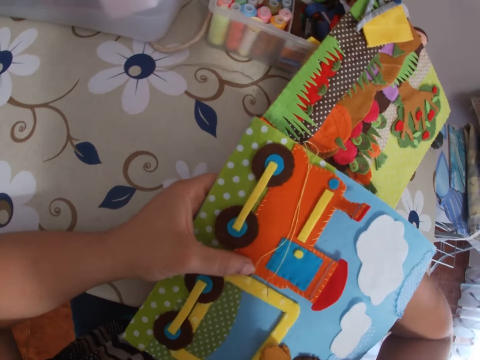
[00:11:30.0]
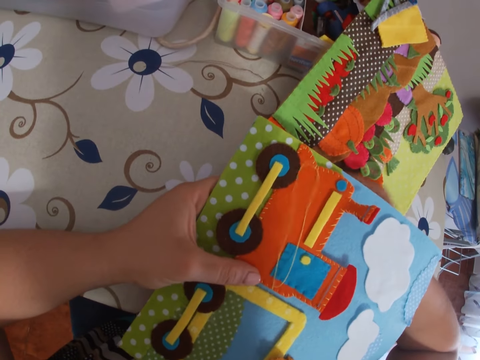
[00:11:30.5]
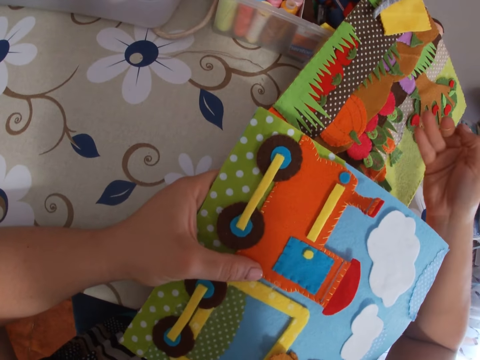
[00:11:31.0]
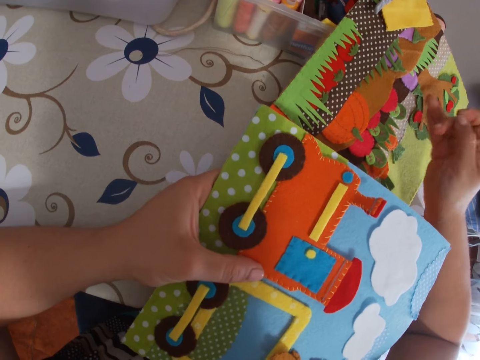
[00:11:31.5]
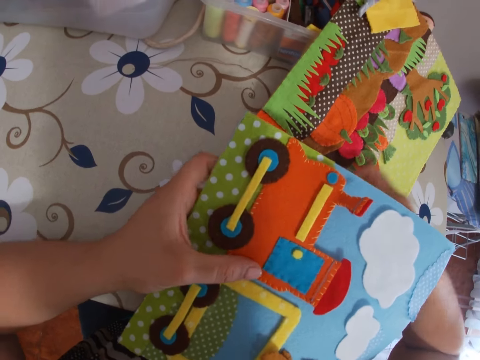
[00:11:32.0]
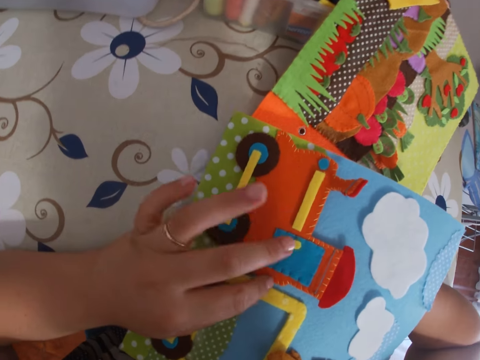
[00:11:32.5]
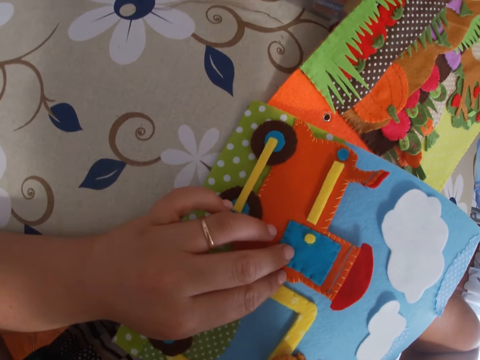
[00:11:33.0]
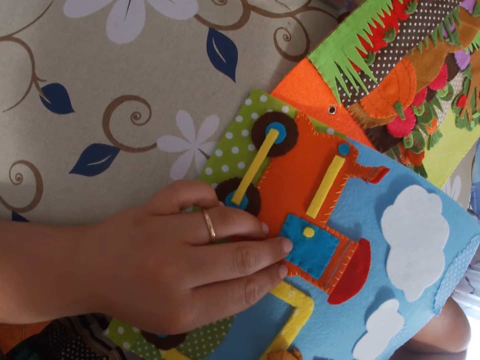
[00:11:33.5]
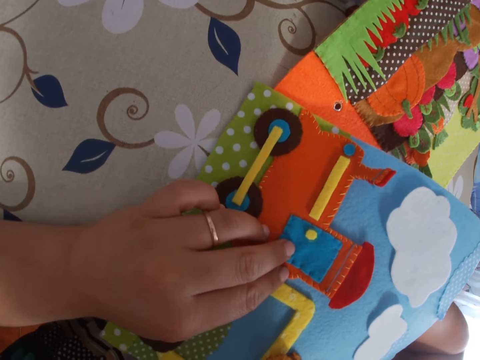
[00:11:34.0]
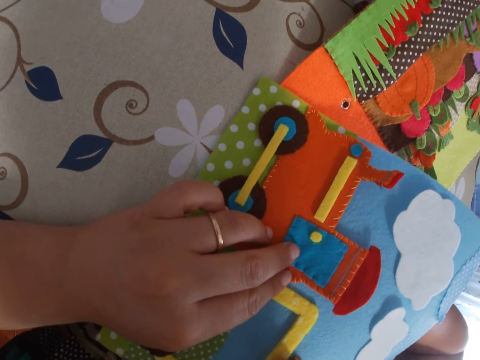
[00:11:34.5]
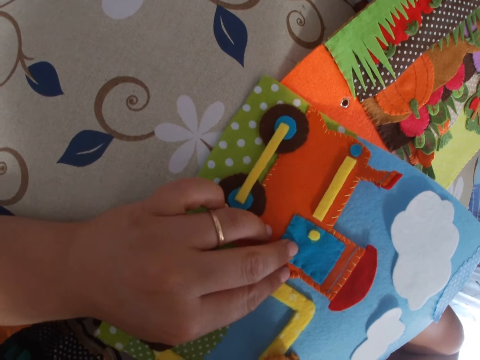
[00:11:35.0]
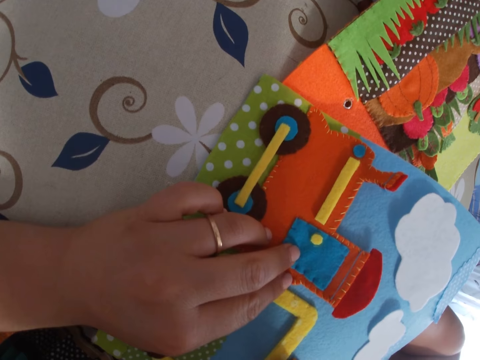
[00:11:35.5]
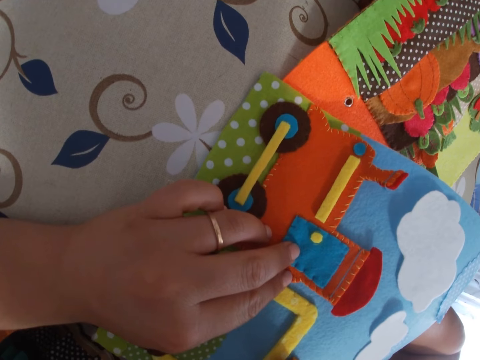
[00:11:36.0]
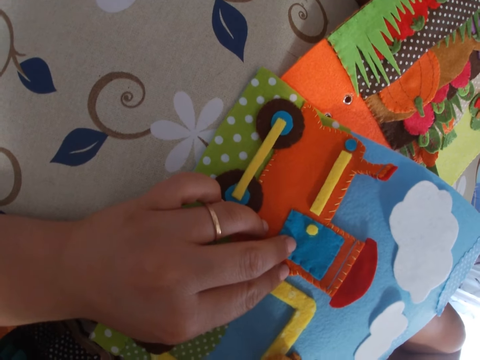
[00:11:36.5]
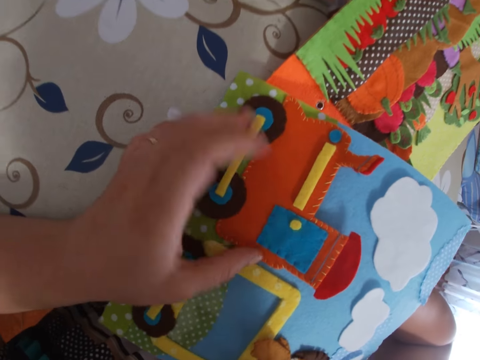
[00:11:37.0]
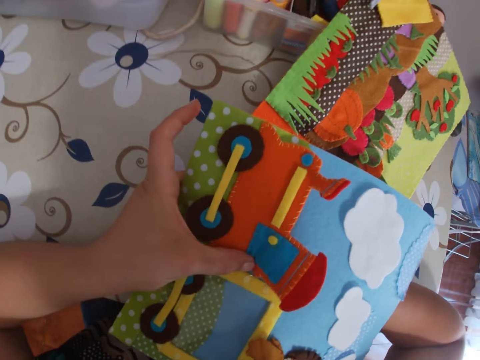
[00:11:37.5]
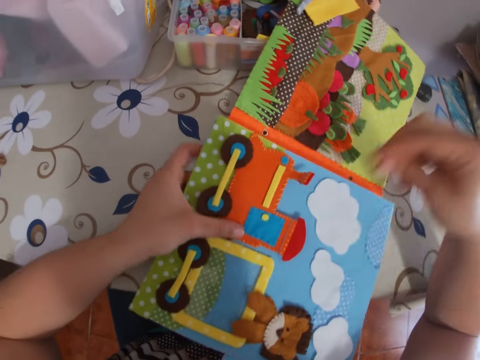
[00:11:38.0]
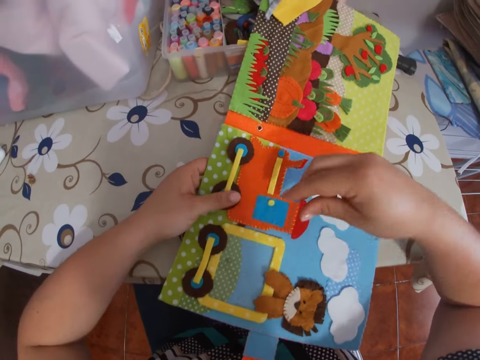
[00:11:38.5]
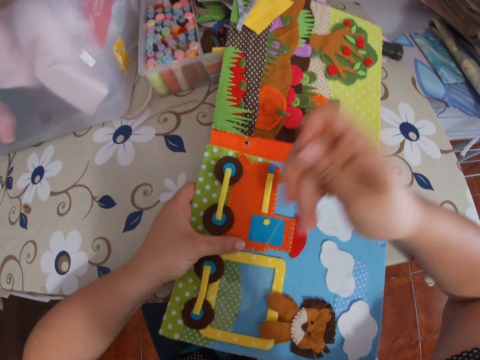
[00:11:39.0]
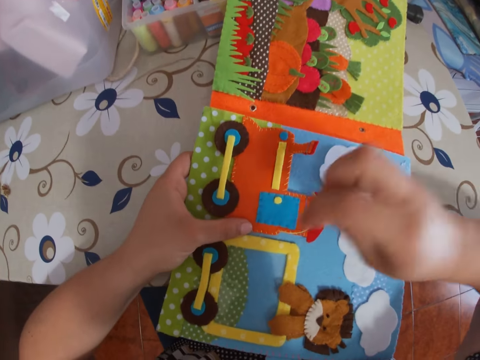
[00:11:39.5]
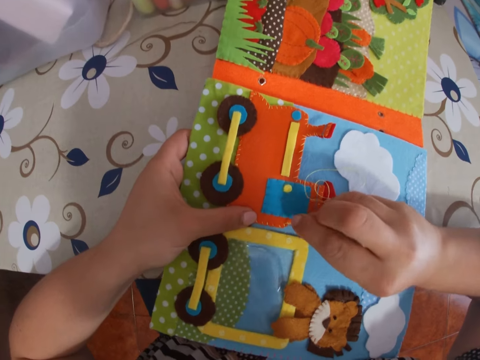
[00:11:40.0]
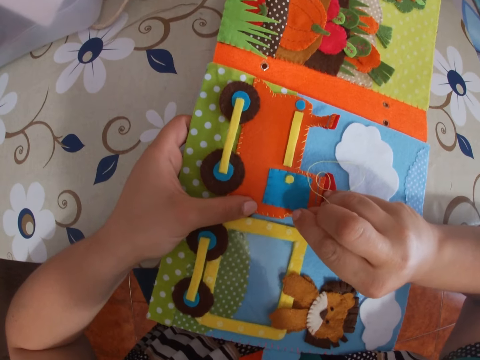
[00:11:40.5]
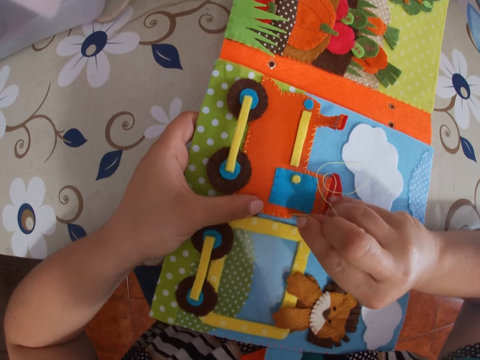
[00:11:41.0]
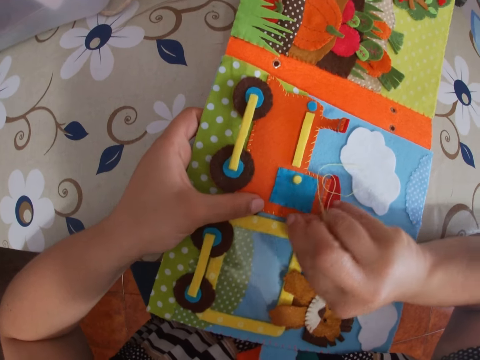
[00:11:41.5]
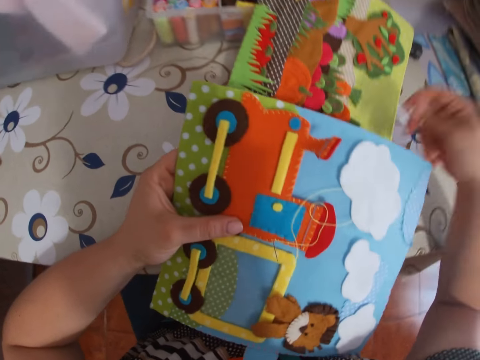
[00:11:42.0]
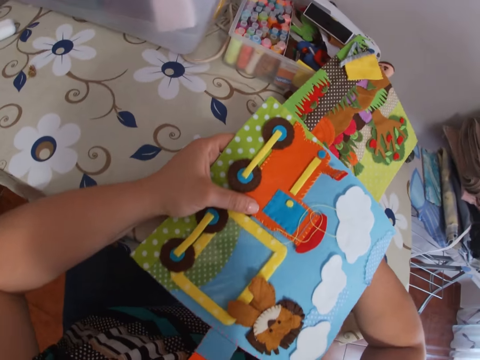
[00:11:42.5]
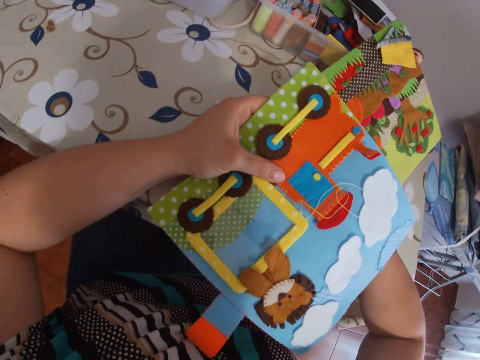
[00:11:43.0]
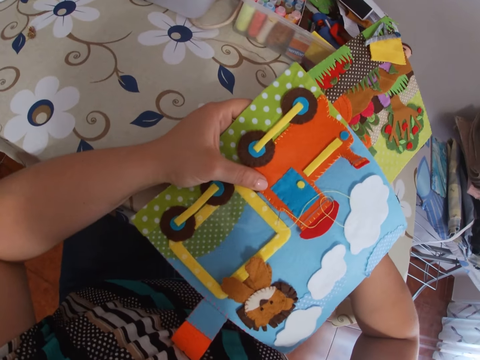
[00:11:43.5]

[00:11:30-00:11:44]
The camera wearer pulls the needle with thread through the paper with her right hand. She sticks the needle with thread in the paper. She sews the cardboard with the needle. She pulls the needle with thread through the paper with her right hand. She sticks the needle with thread in the paper. She sews the cardboard with the needle.

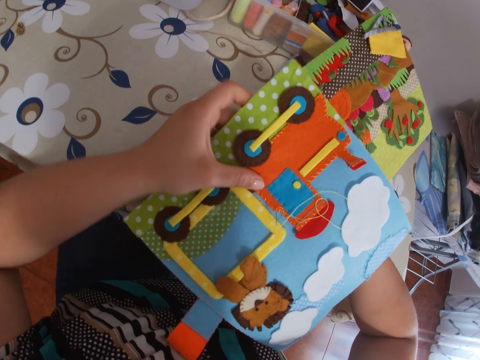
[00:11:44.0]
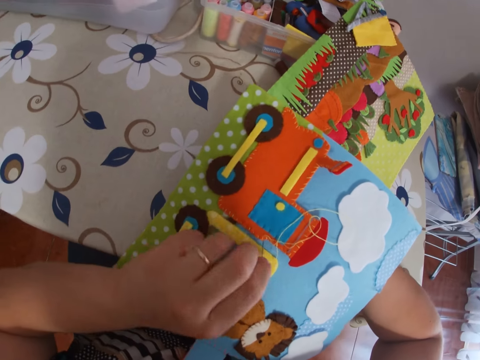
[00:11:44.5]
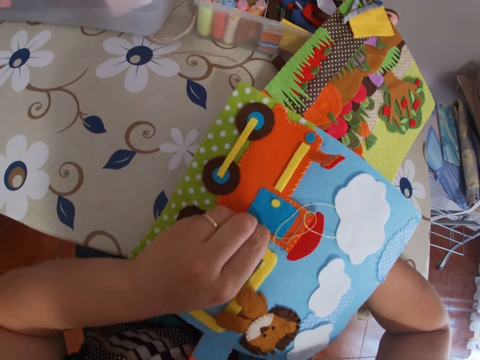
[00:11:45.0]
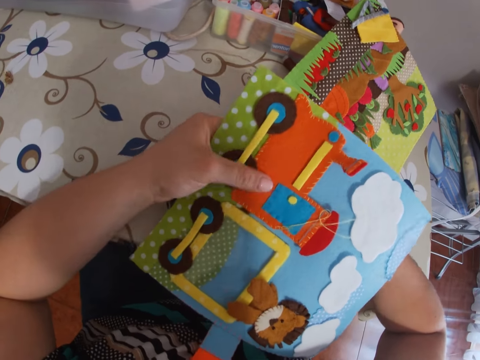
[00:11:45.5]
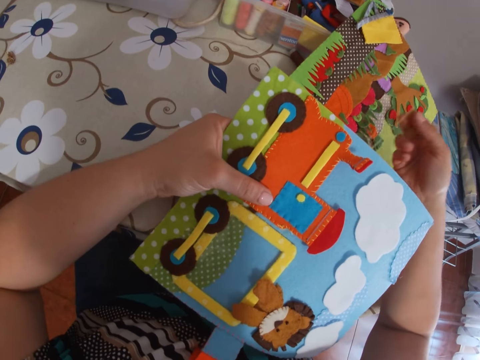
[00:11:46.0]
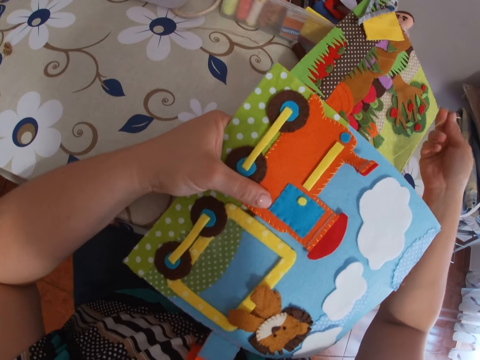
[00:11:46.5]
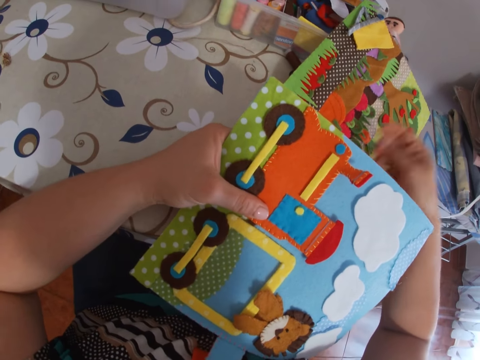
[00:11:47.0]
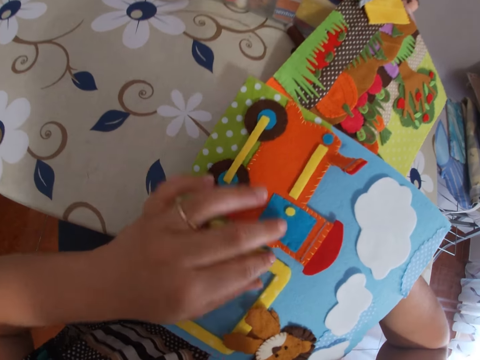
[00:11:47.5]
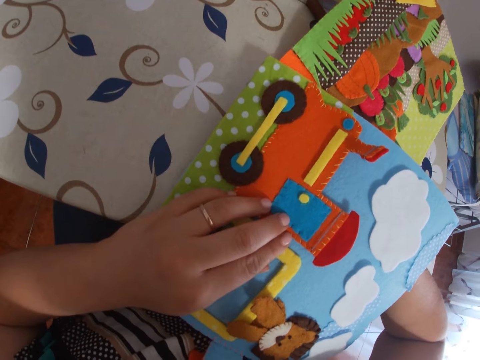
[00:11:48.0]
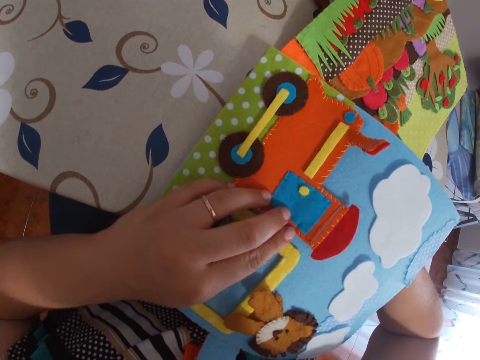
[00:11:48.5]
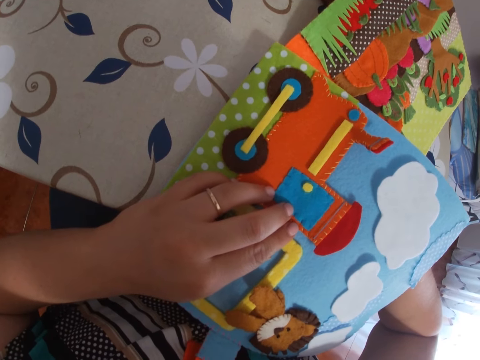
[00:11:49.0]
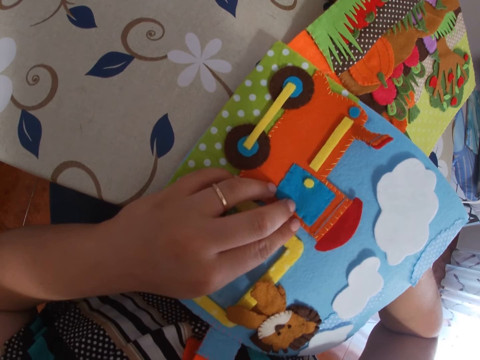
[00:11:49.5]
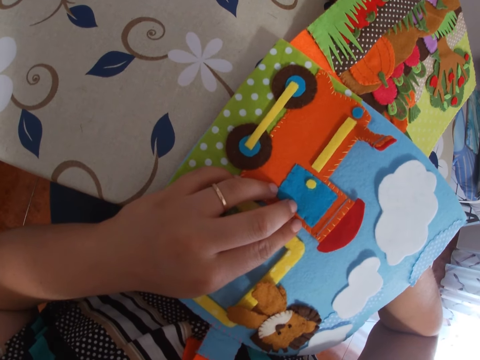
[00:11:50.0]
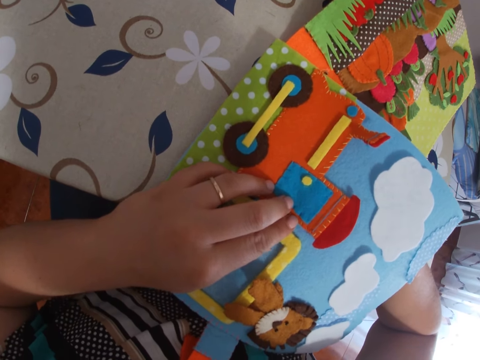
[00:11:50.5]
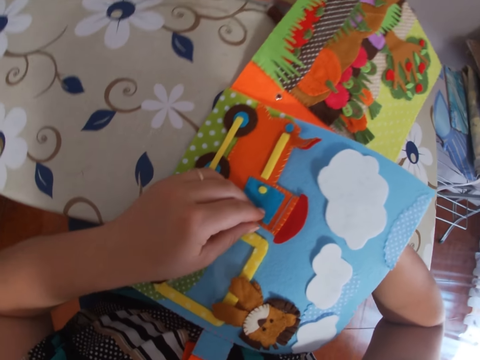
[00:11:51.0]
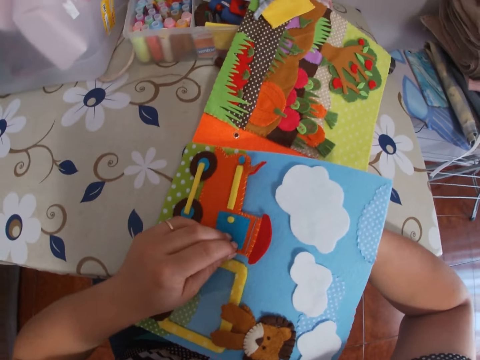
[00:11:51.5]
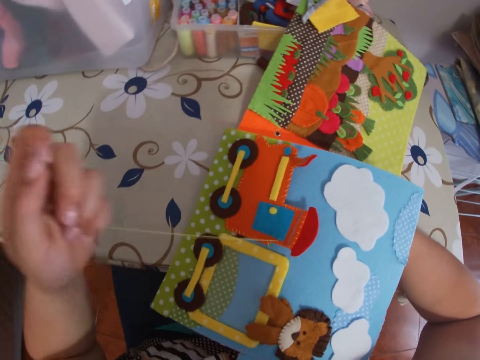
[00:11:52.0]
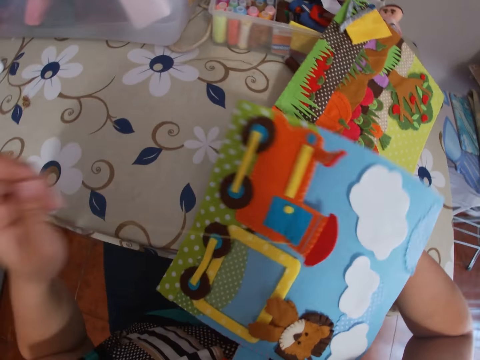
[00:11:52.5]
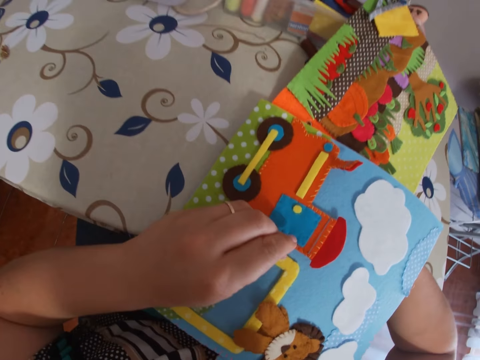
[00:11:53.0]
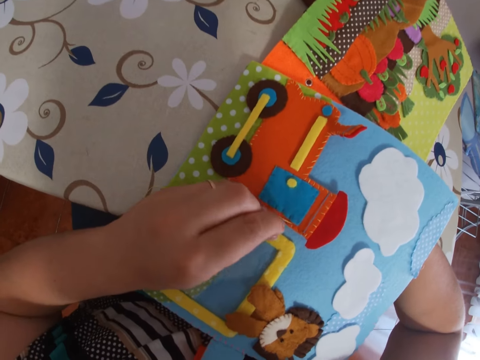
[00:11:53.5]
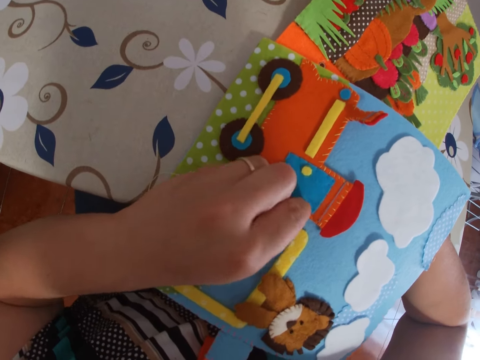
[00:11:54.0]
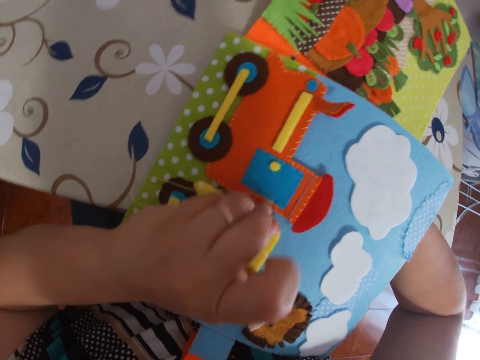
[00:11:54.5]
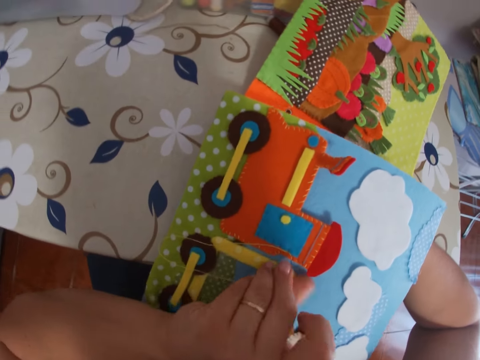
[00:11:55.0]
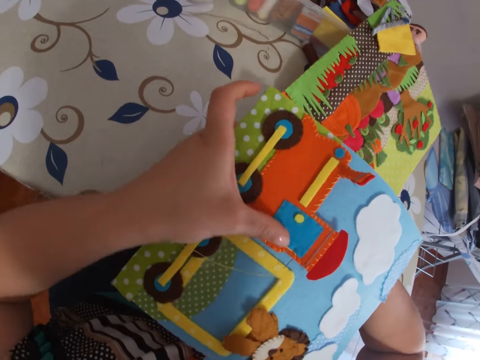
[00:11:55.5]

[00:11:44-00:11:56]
The camera wearer pulls the needle with thread through the paper with her right hand. She sticks the needle with thread in the paper. She sews the cardboard with the needle. She pulls the needle with thread through the paper with her left hand. She sticks the needle with thread in the paper. She sews the cardboard with the needle. She pulls the needle with thread through the paper.
